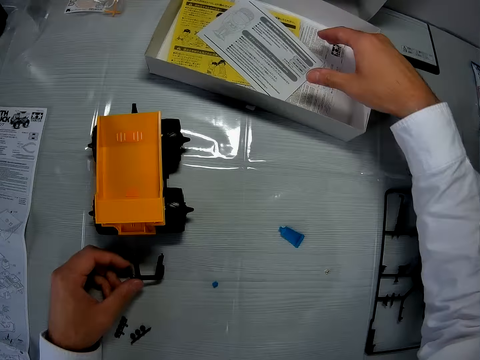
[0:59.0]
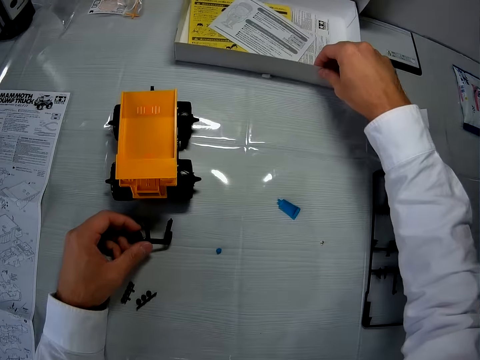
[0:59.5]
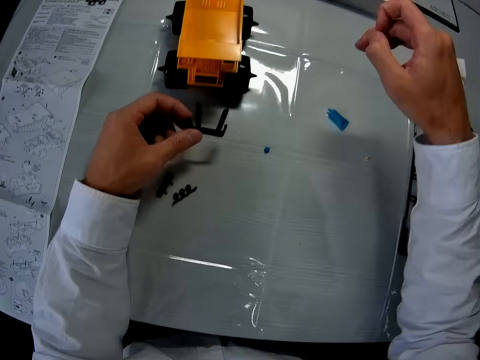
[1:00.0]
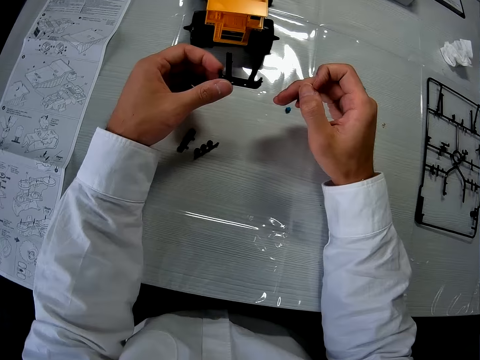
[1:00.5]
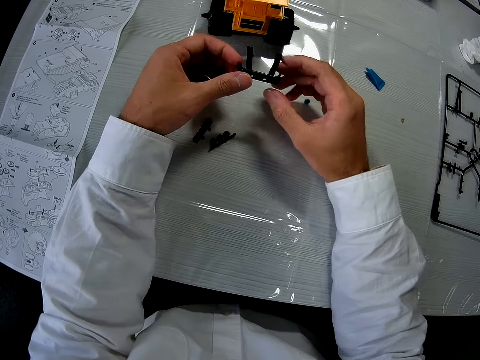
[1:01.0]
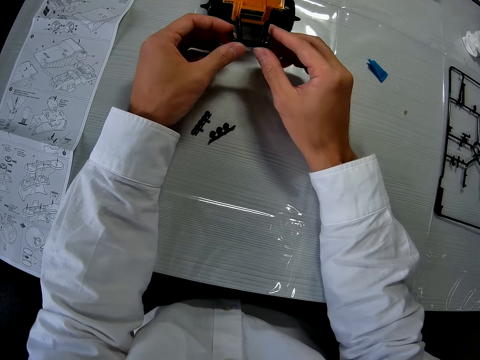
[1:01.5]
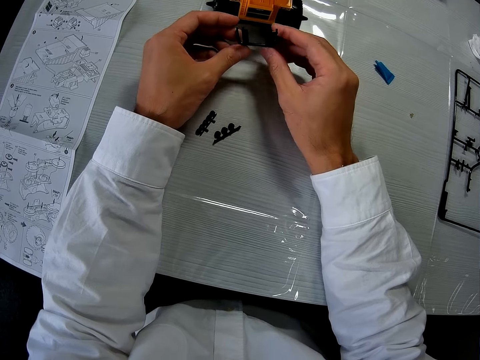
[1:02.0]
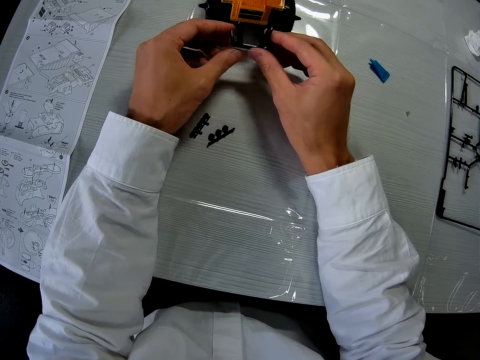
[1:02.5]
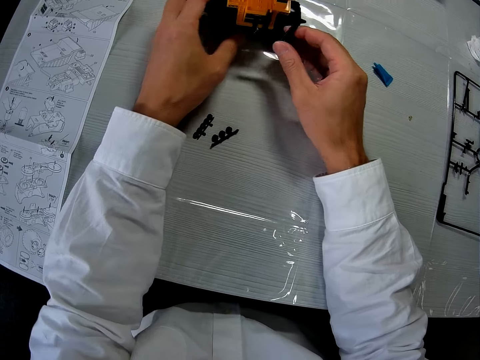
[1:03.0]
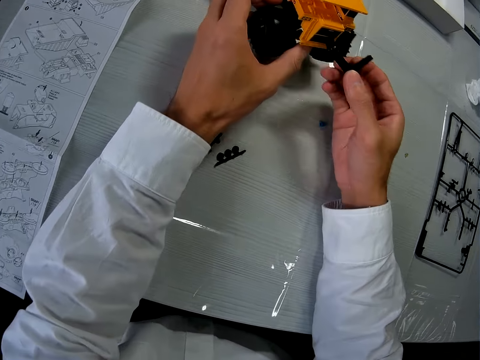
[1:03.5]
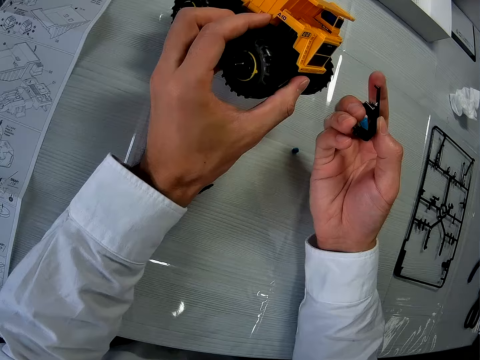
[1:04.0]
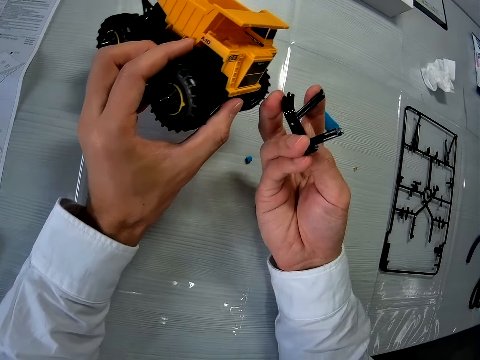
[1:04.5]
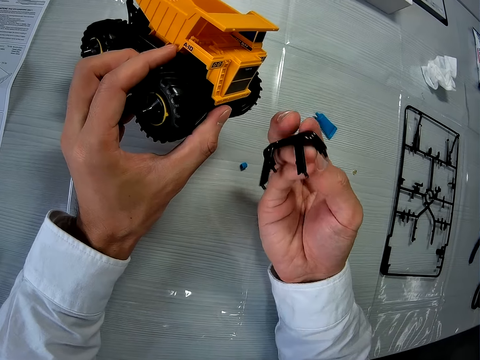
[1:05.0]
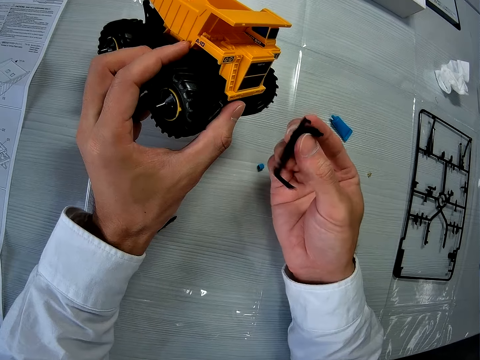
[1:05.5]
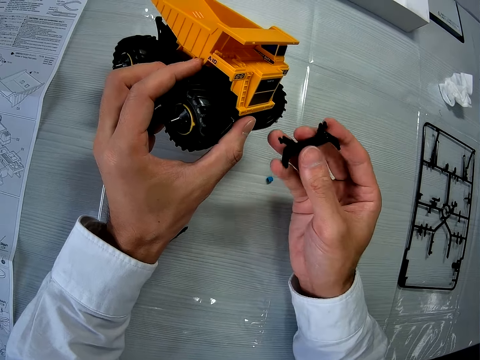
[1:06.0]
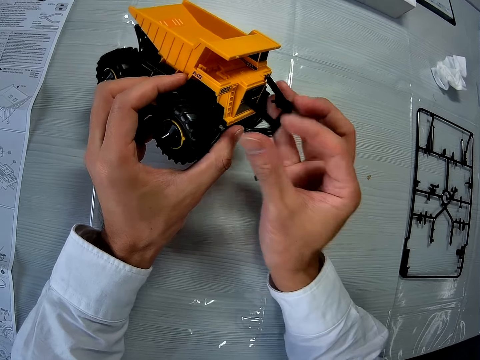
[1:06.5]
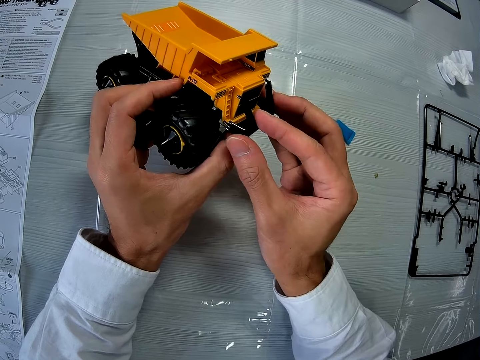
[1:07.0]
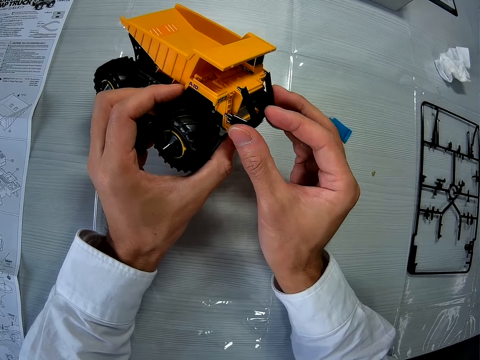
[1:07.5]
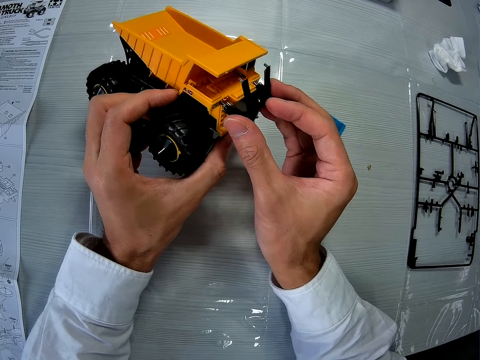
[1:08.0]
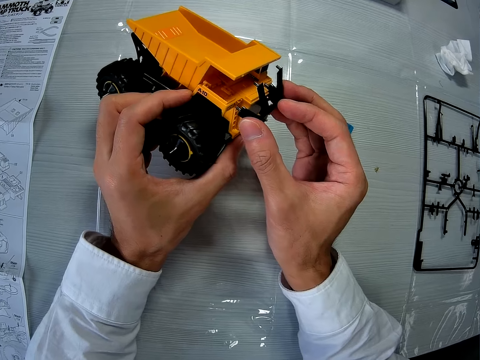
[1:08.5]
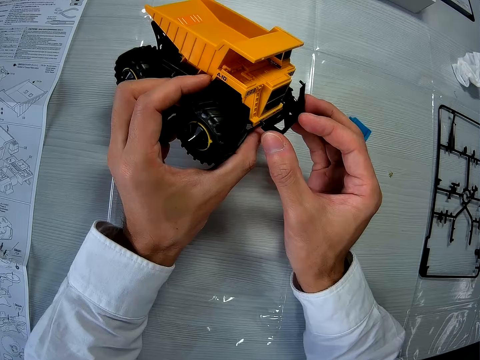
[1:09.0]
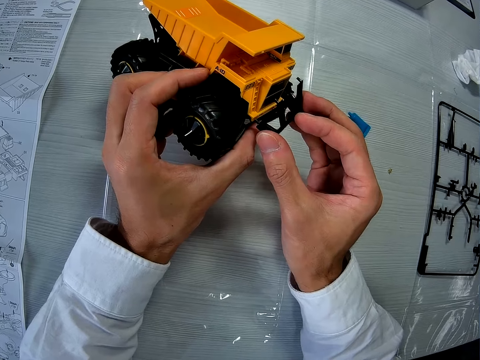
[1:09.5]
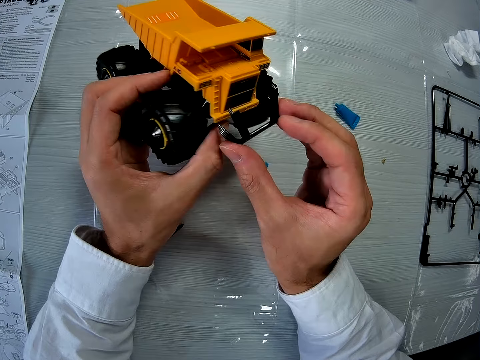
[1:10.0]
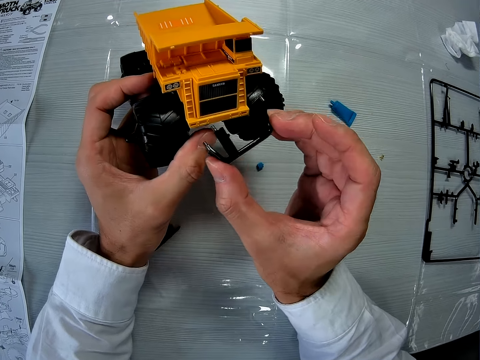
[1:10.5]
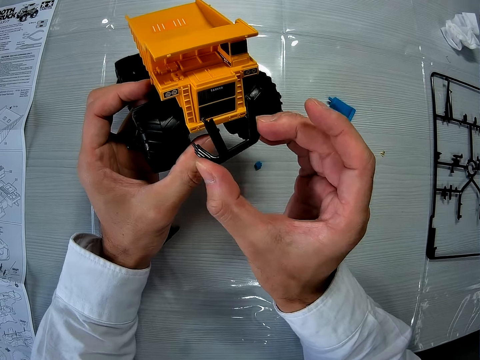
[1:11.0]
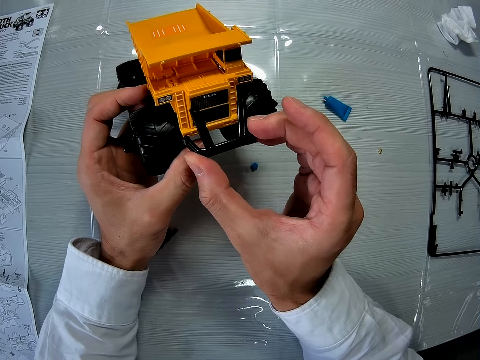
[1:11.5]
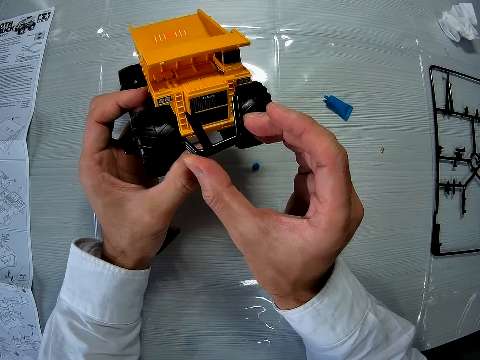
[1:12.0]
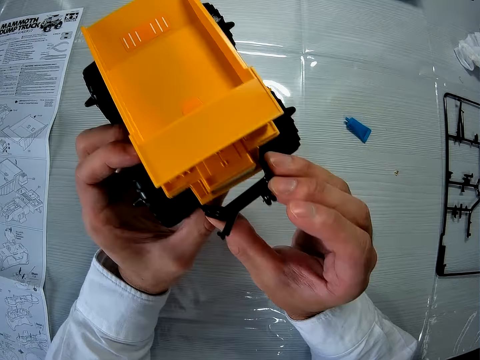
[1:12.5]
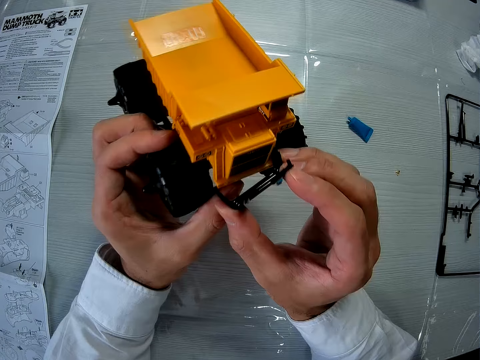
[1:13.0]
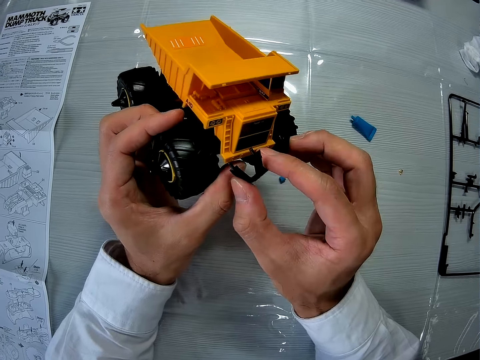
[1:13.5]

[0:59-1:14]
The camera wearer moves his hand off the box. He pushes the box on the table. He fixes the craft piece in his left hand on the toy. He passes the dump truck piece from his left hand to his right hand. He picks up the dump truck from the table with his left hand. He turns the craft piece in his hand. He holds the piece on the toy. He puts the piece in the dump truck box.

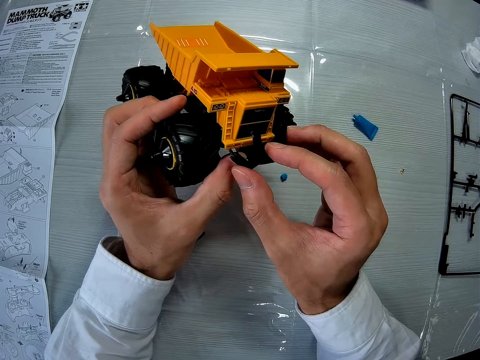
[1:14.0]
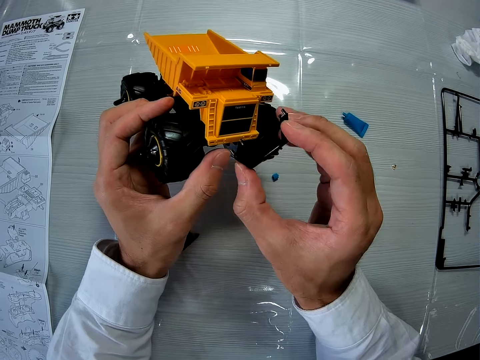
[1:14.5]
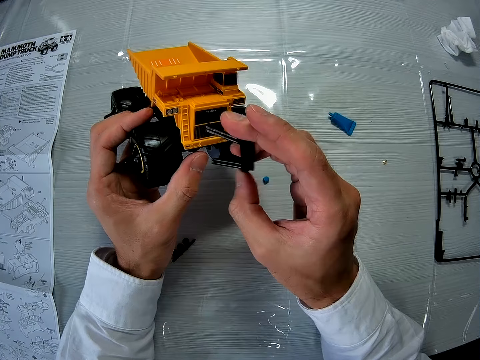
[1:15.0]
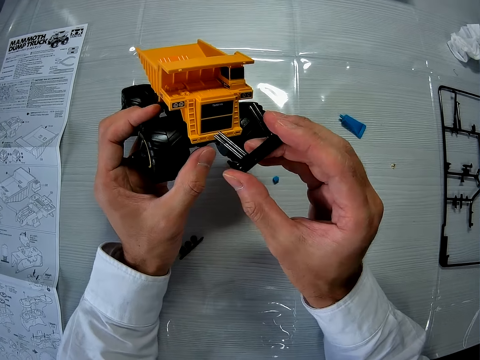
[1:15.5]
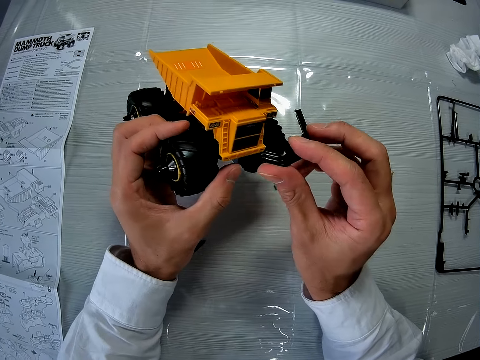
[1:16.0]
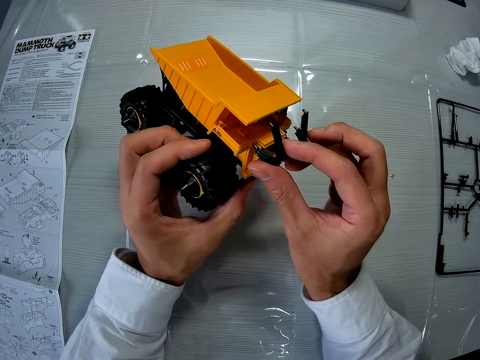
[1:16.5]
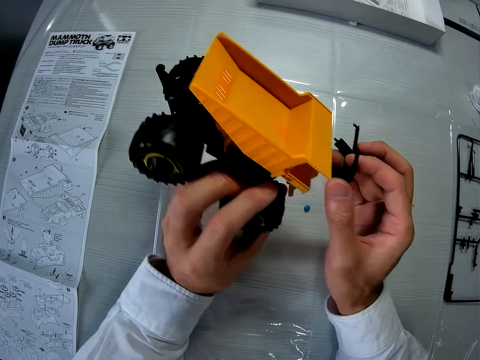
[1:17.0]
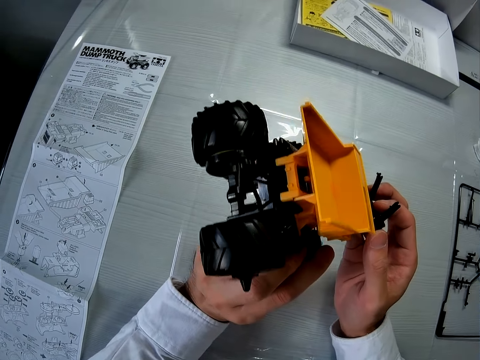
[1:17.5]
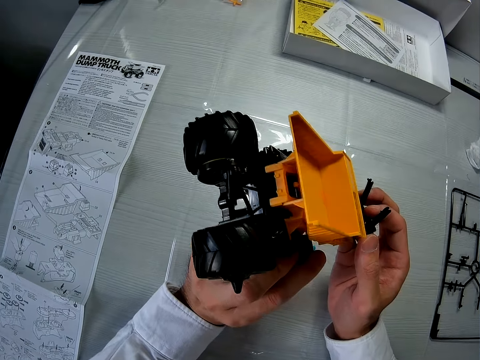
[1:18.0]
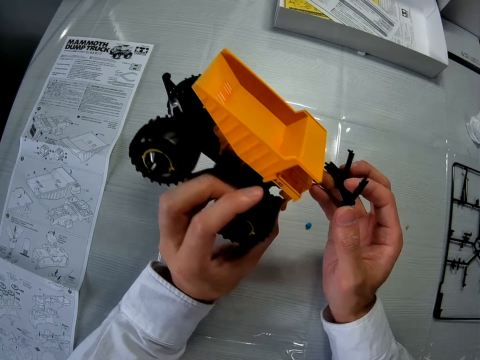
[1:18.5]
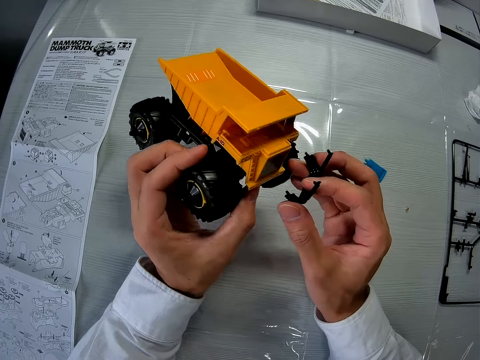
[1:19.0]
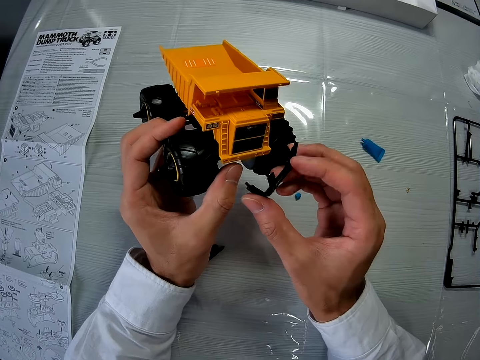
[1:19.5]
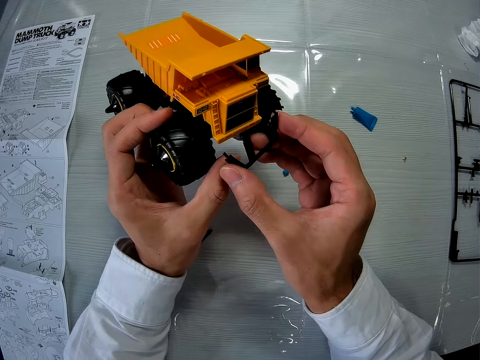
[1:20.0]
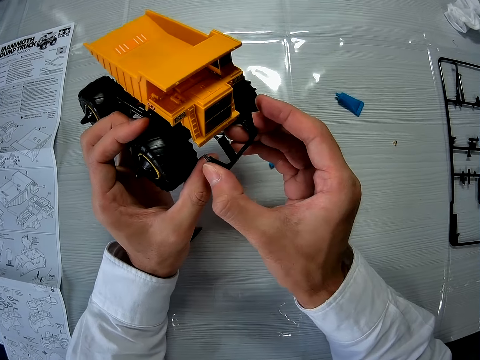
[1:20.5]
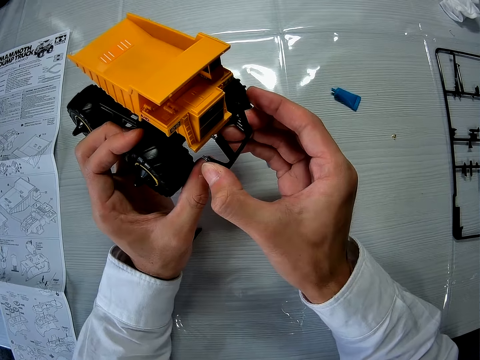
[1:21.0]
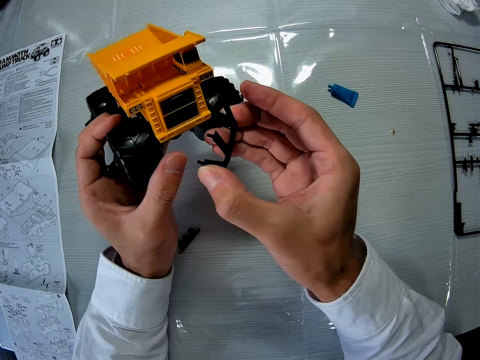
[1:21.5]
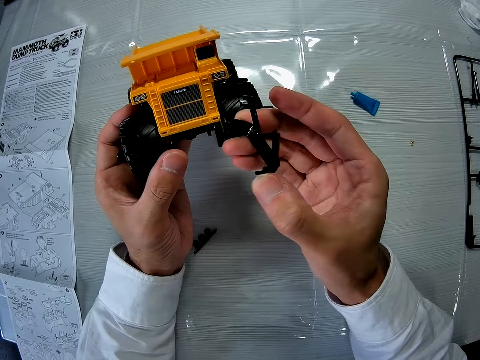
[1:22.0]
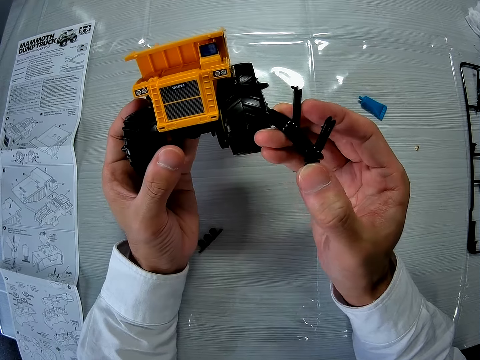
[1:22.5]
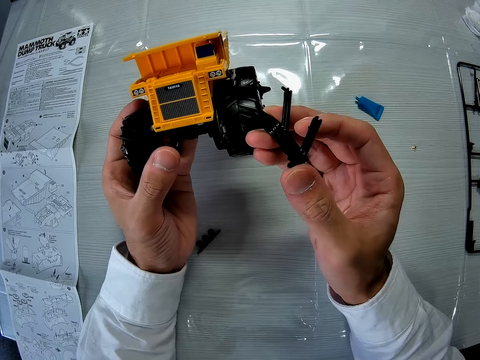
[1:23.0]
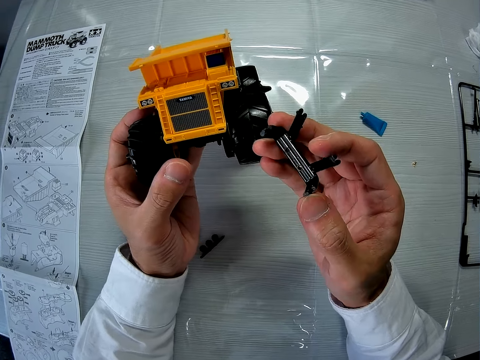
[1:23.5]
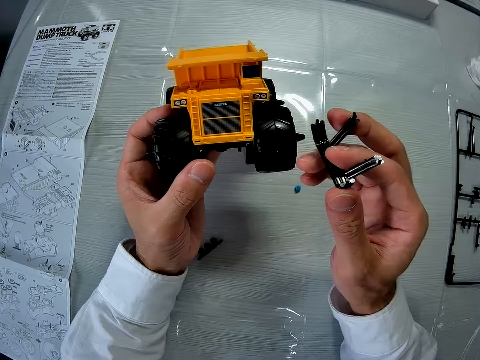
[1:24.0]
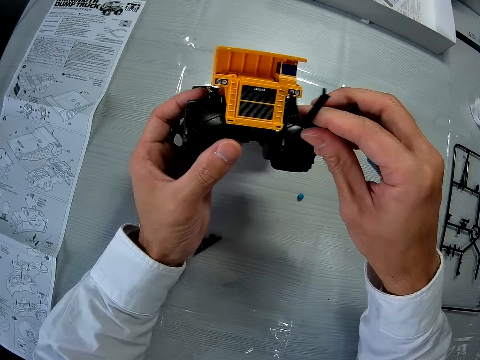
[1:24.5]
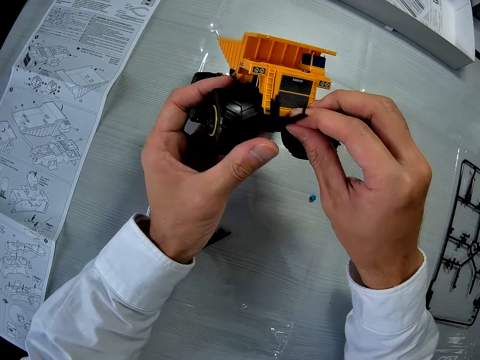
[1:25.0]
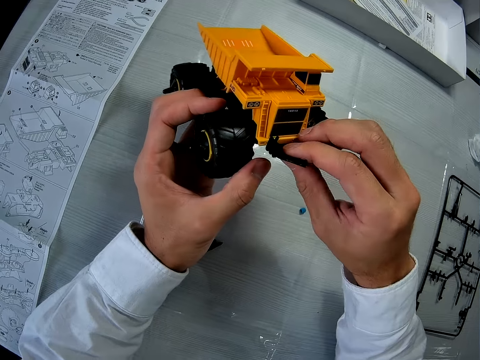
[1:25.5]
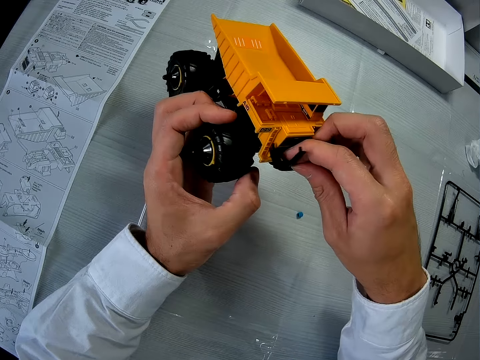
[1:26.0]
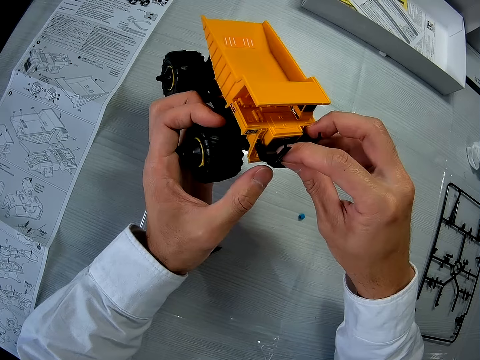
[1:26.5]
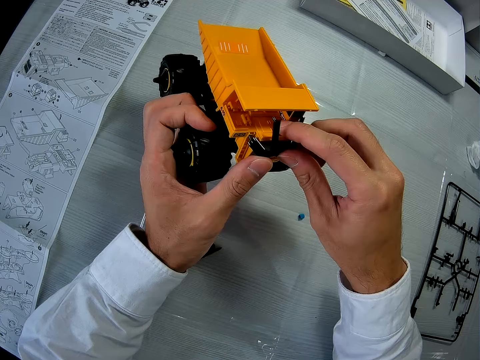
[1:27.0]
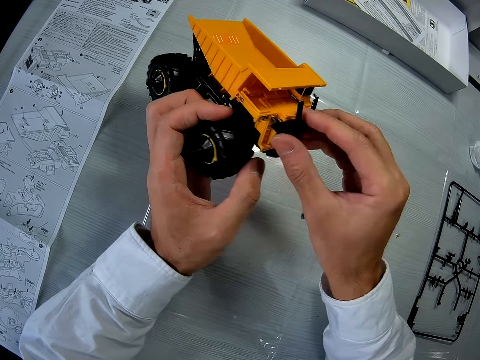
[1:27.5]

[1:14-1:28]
The camera wearer turns the toy. They hold a piece on the toy. They move the piece off the toy. They fix on the toy.
